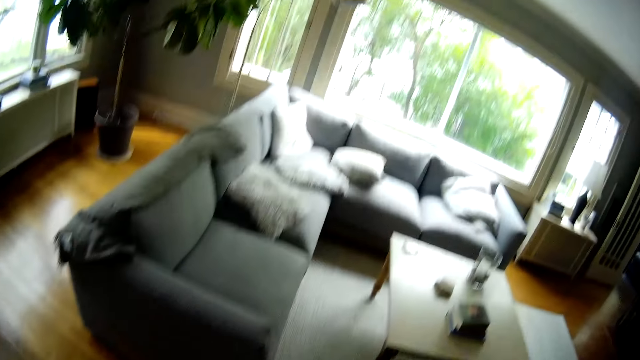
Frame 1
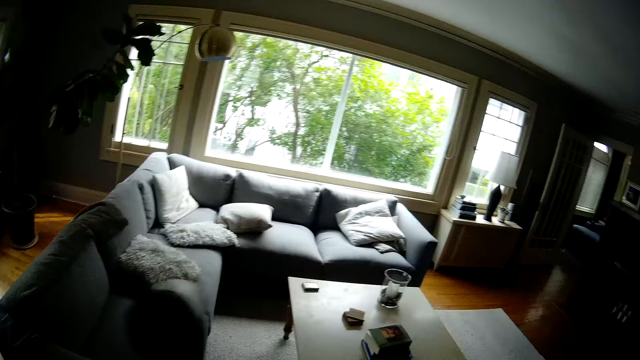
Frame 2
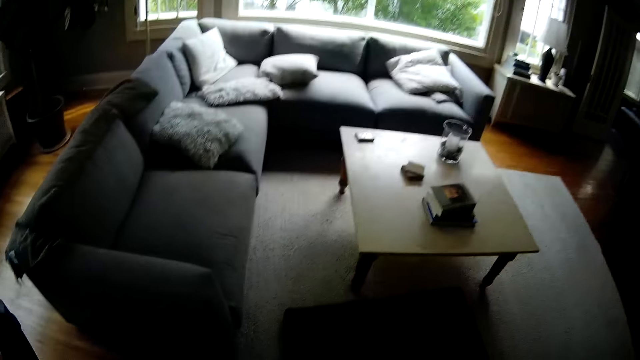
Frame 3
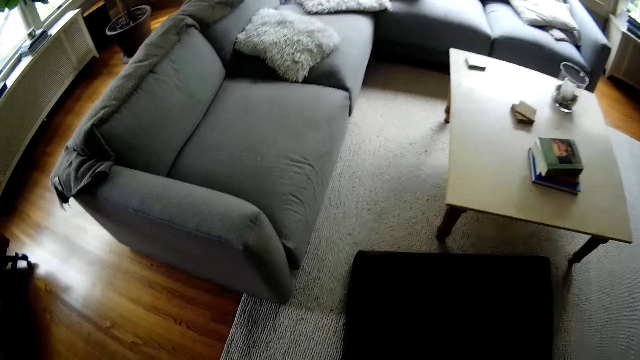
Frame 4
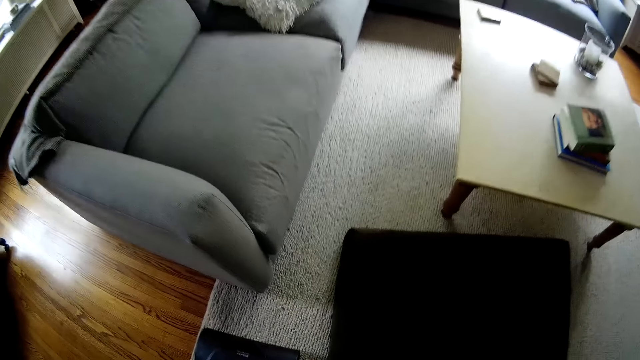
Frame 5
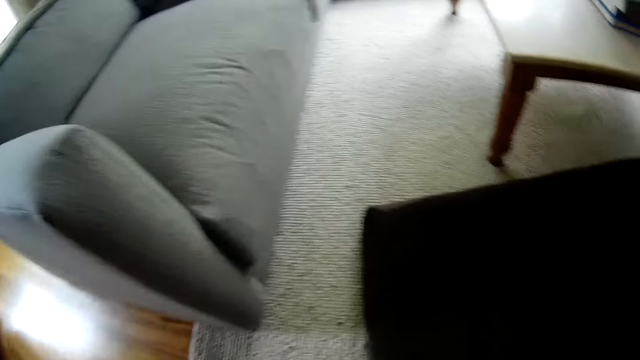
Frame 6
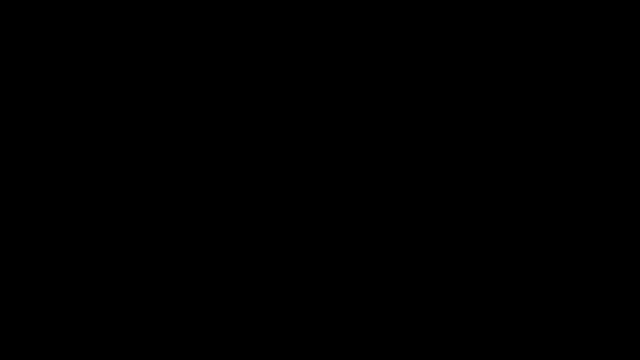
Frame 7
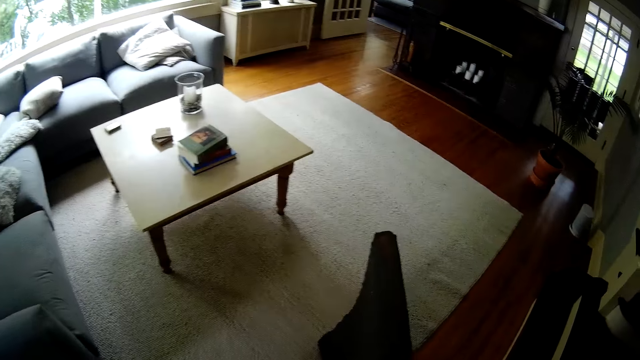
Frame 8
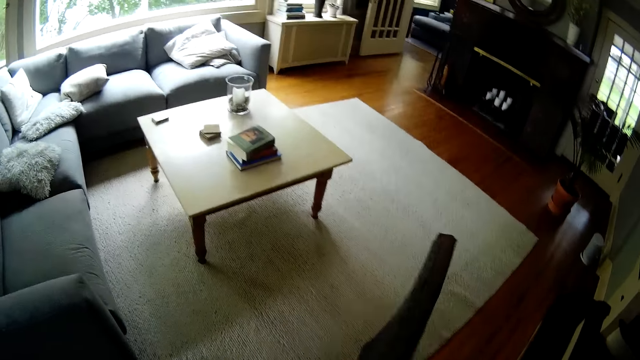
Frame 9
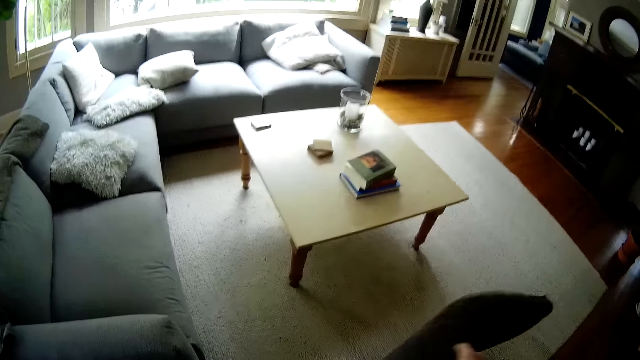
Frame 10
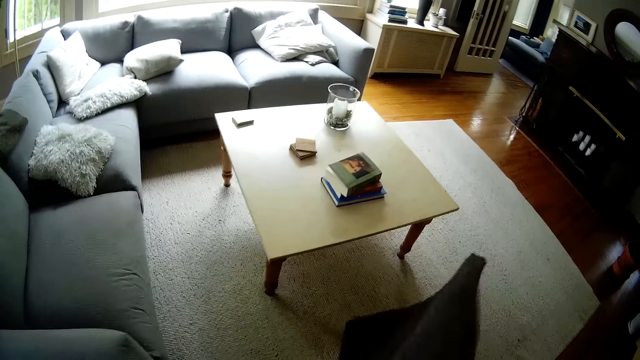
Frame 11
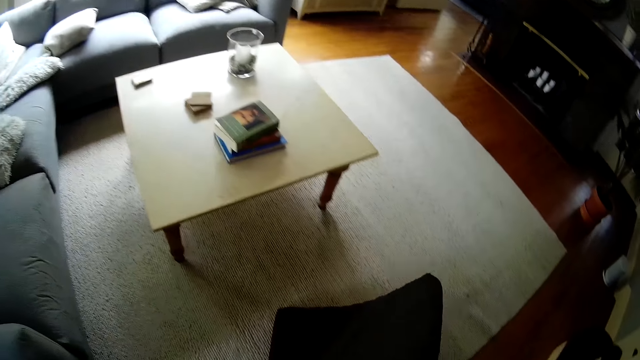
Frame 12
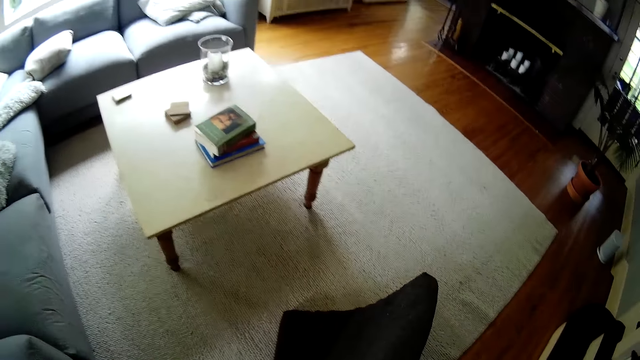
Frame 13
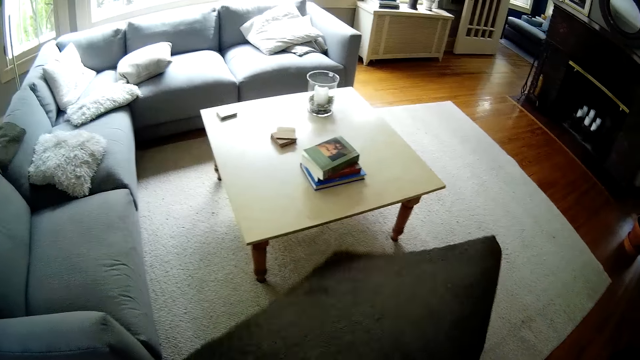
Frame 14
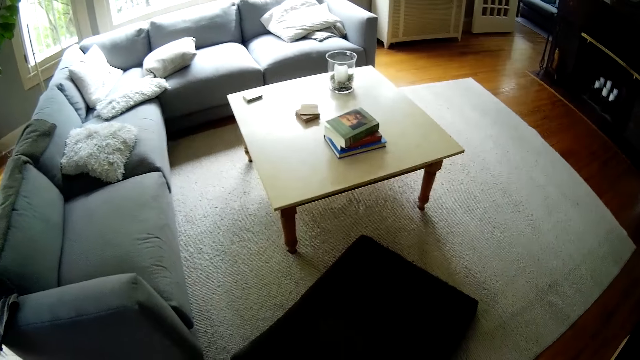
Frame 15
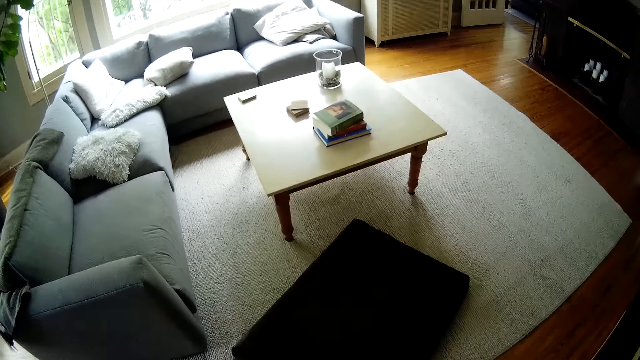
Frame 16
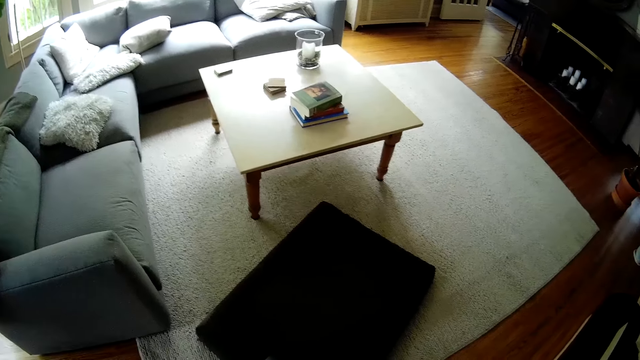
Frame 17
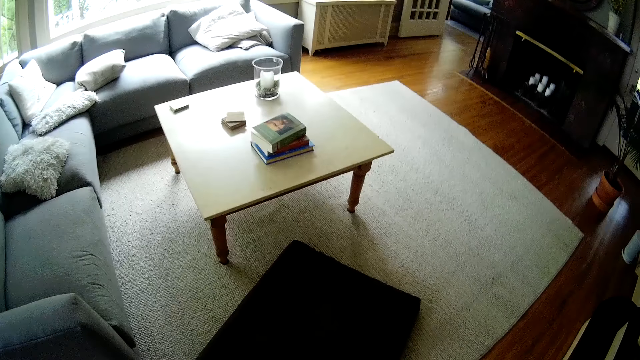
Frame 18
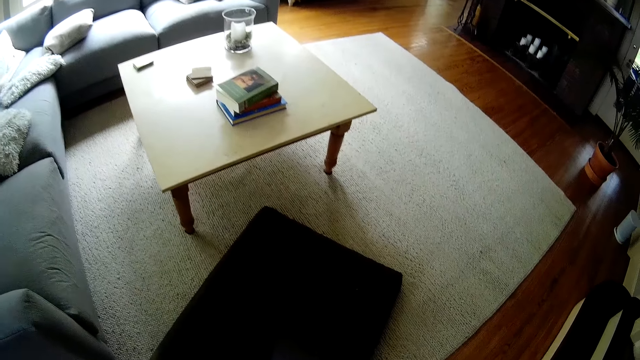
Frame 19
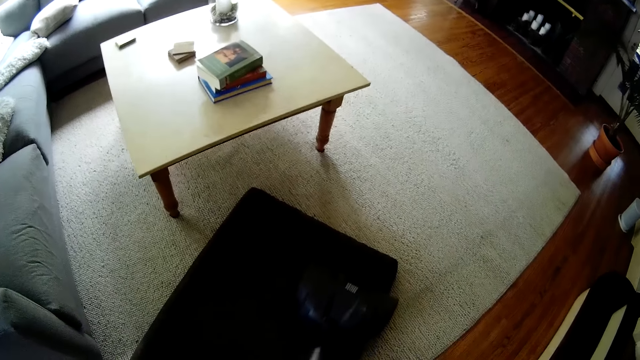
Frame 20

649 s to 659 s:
The camera wearer picks up a foot mat with his left hand from a floor. He moves the foot mat. He shakes the foot mat in his hands. He drops the foot mat on the floor. He sweeps the foot mat with the vacuum cleaner in his hands.

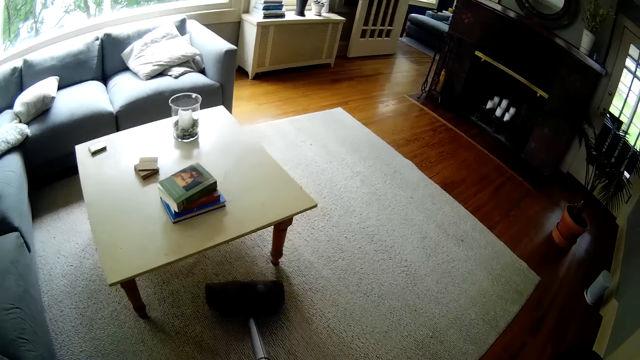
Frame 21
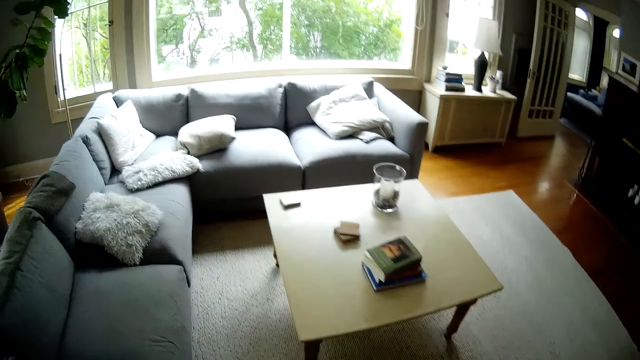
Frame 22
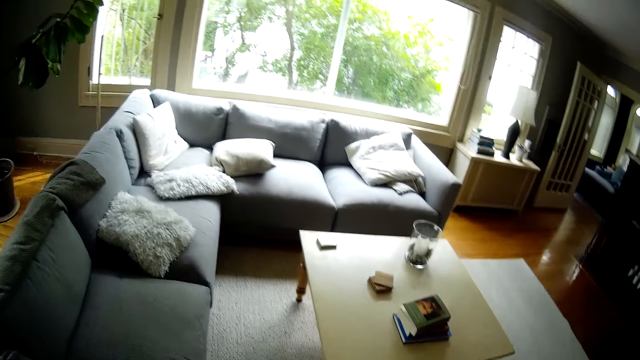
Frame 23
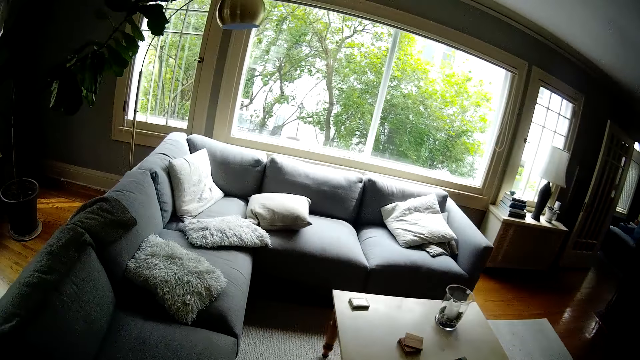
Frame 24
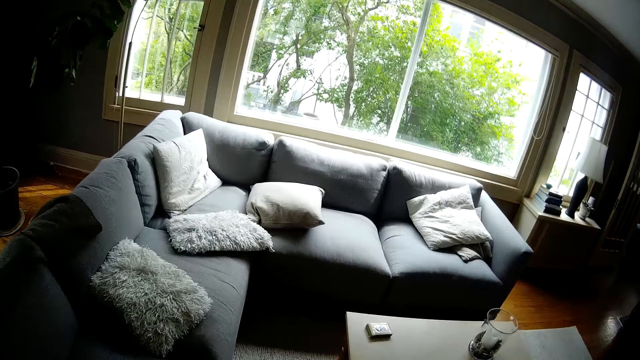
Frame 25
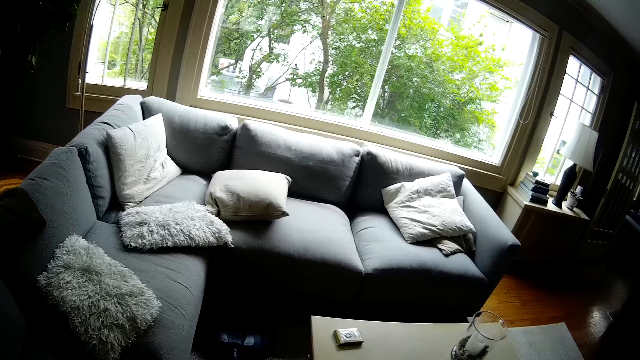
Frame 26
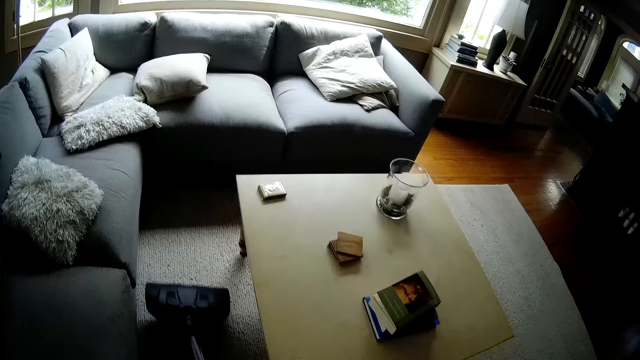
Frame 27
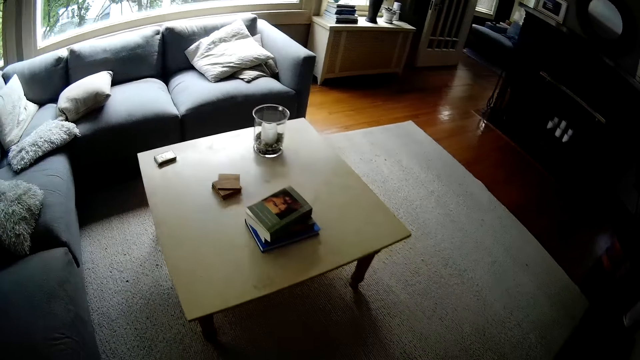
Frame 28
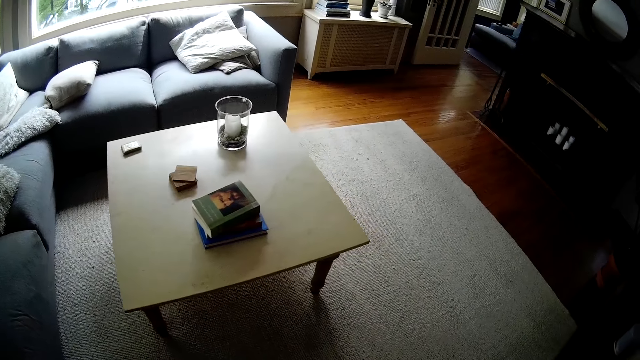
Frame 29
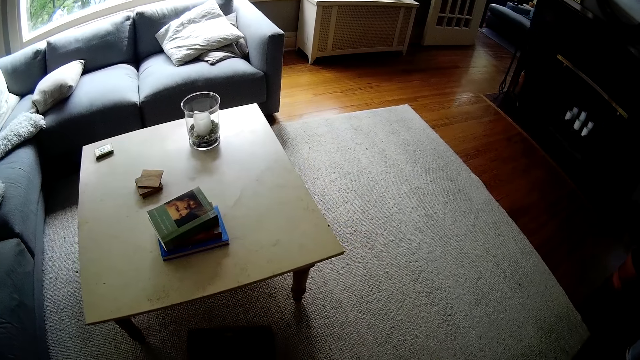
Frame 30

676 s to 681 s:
The camera wearer sweeps a center rug with the vacuum cleaner in his hands.

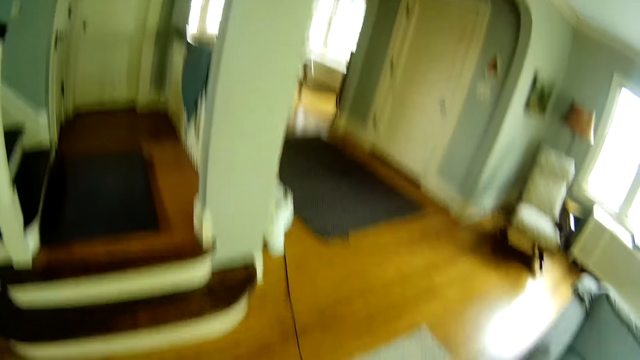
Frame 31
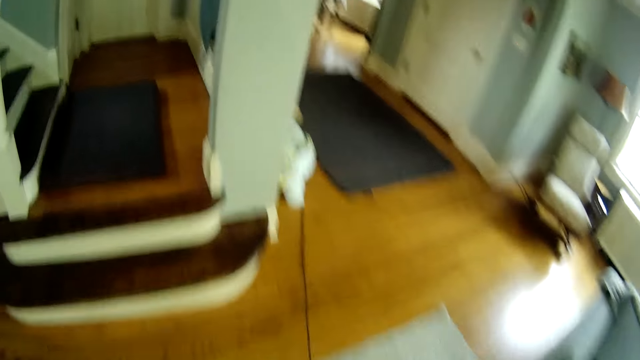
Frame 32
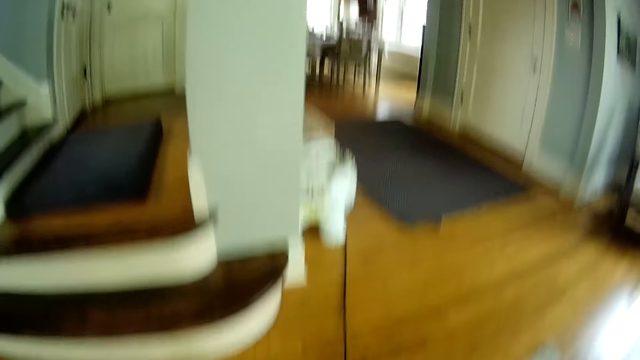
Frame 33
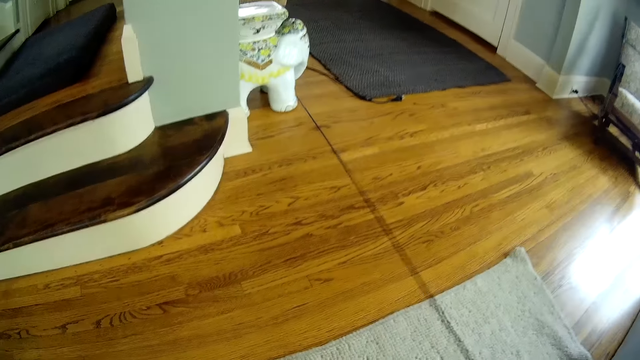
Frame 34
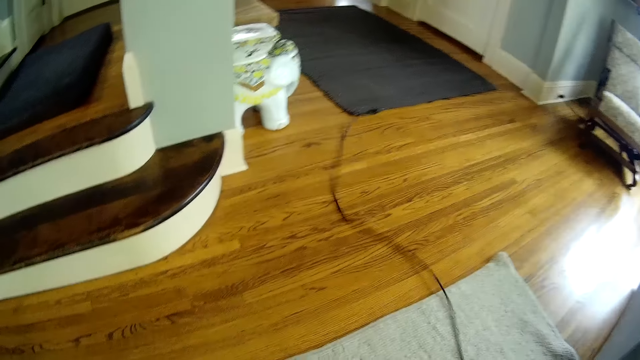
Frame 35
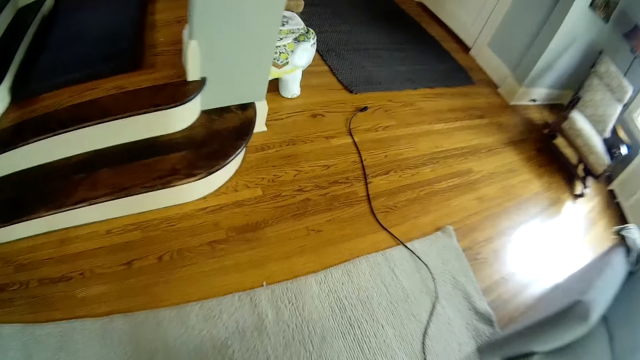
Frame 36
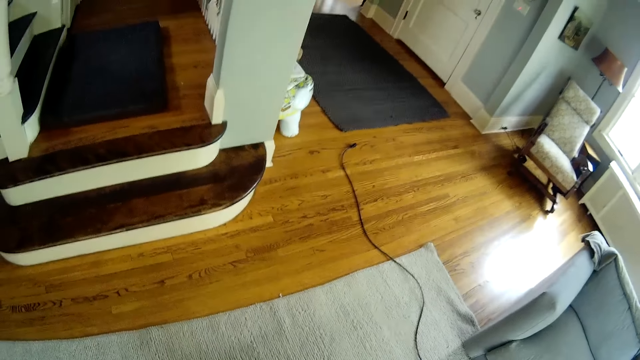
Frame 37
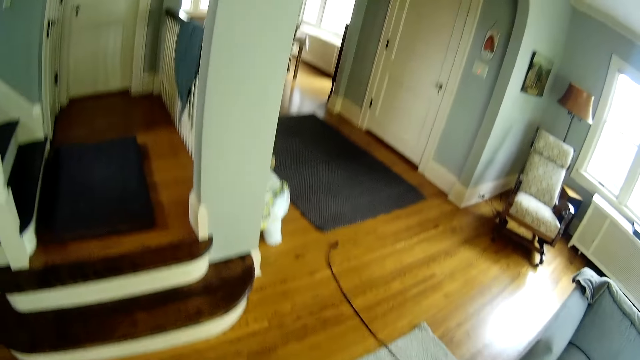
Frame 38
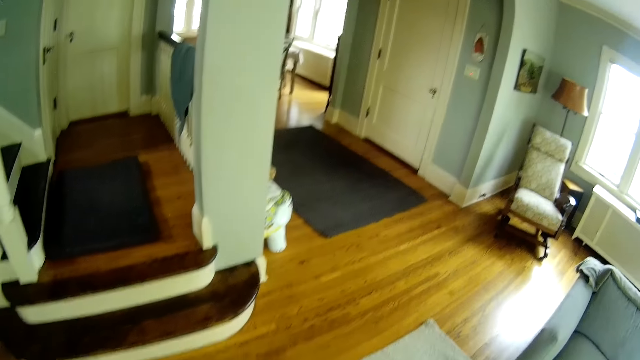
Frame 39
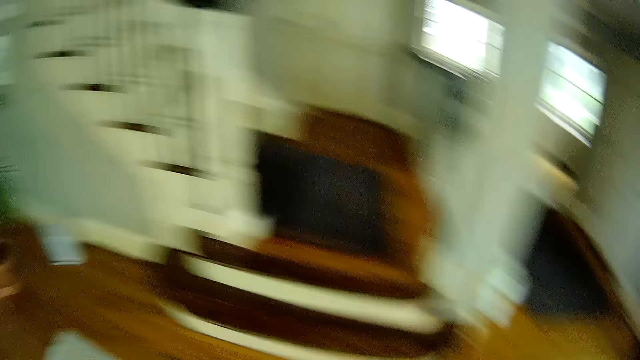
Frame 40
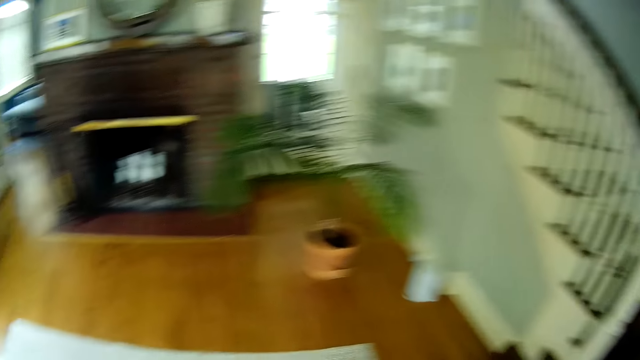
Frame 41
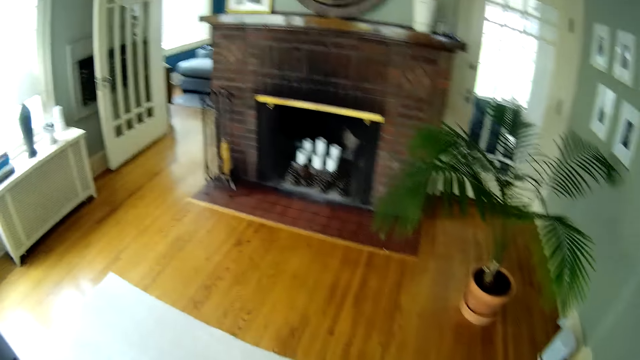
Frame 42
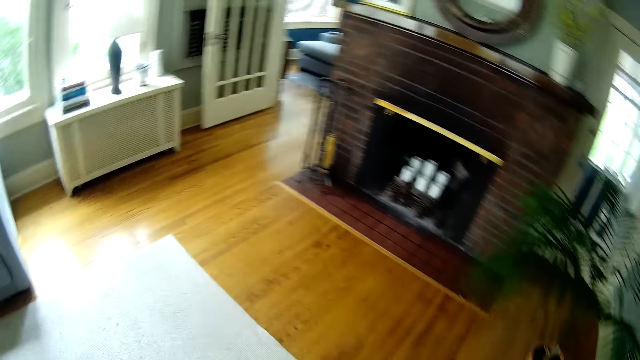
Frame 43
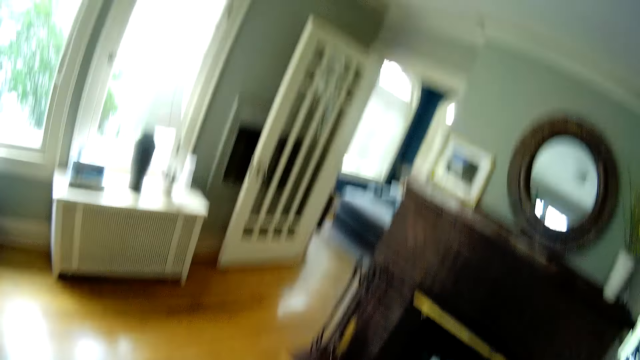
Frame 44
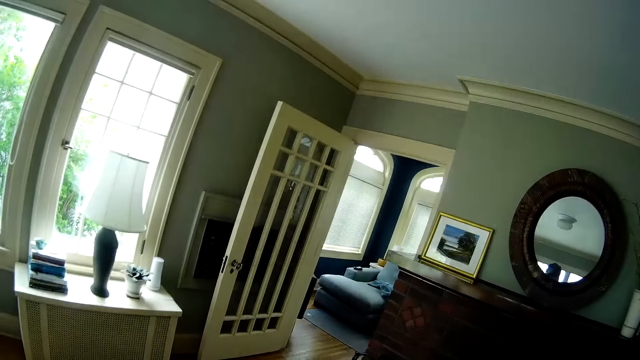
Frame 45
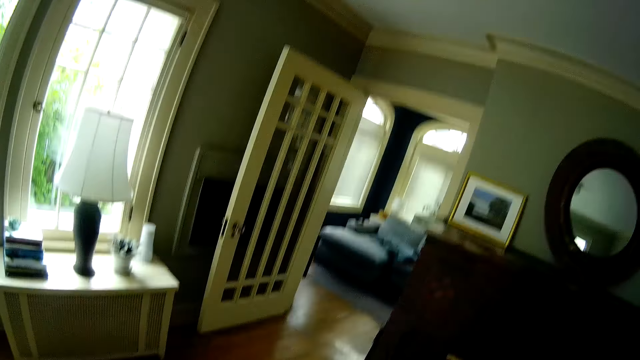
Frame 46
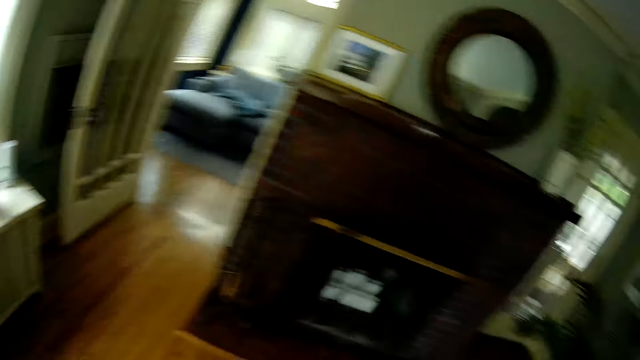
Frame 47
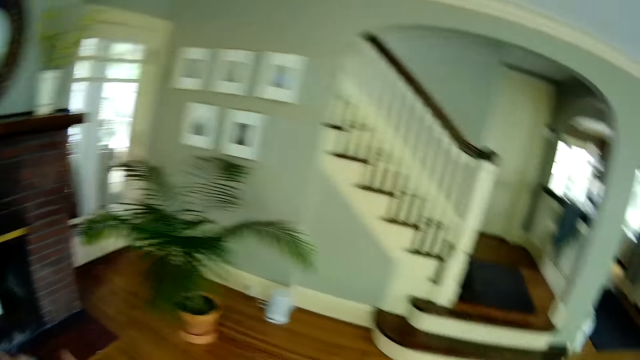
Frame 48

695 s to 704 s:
The camera wearer walks around.
